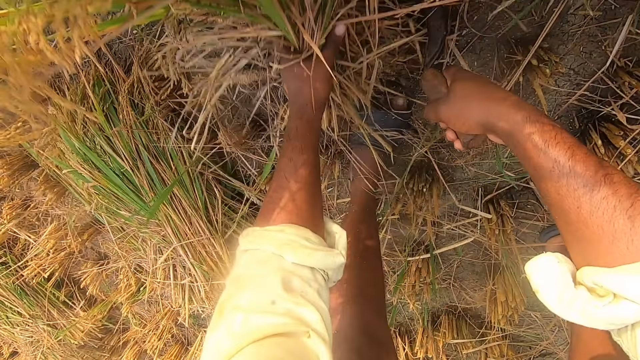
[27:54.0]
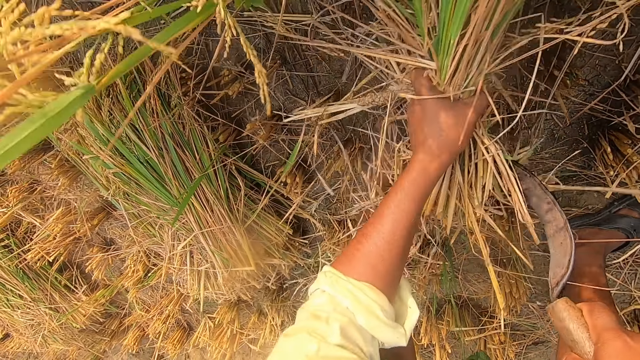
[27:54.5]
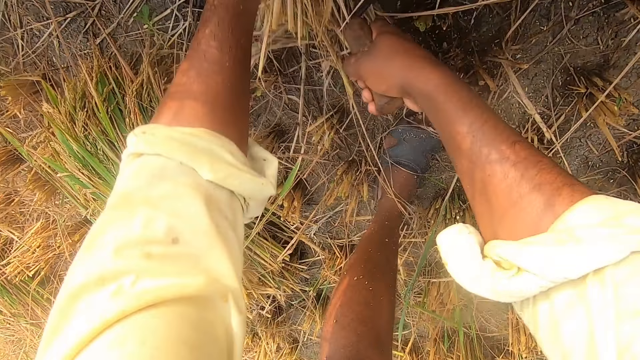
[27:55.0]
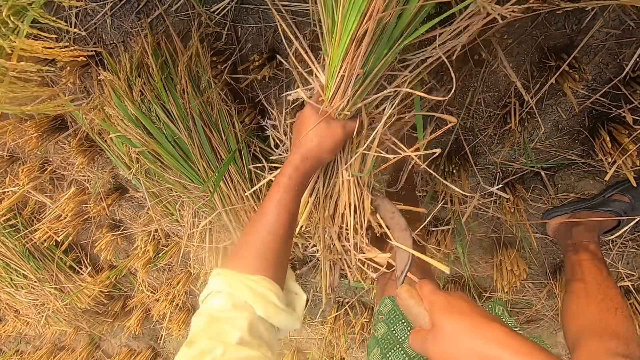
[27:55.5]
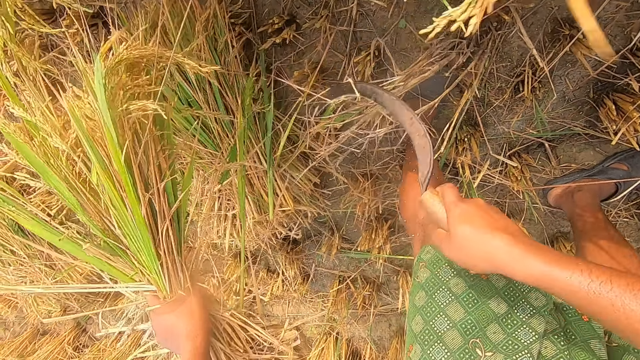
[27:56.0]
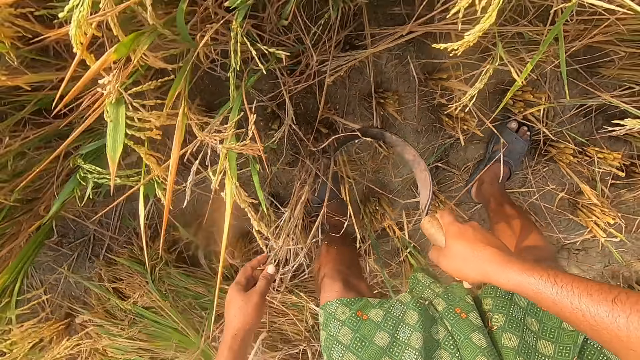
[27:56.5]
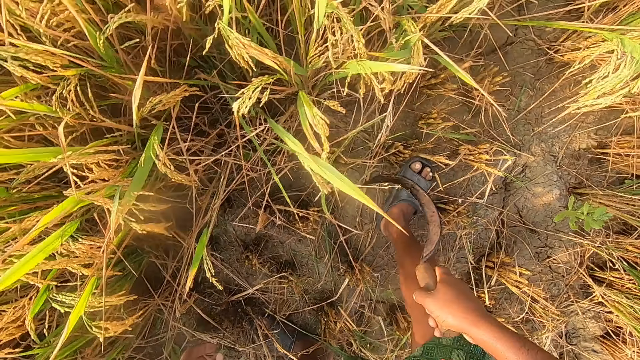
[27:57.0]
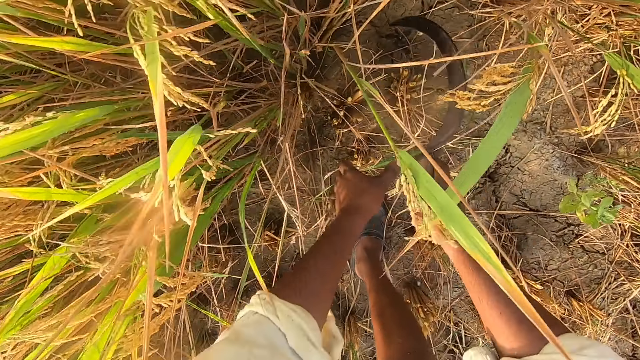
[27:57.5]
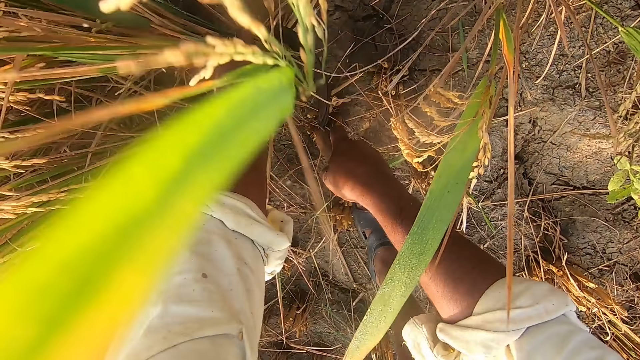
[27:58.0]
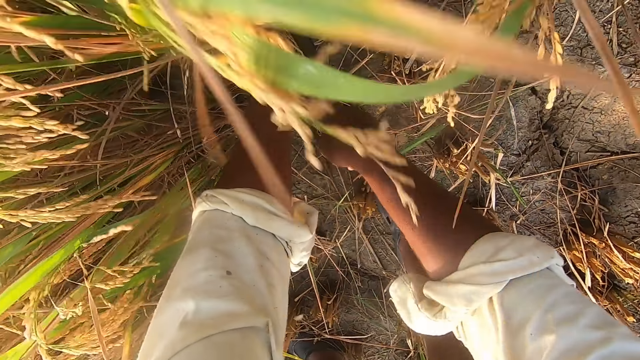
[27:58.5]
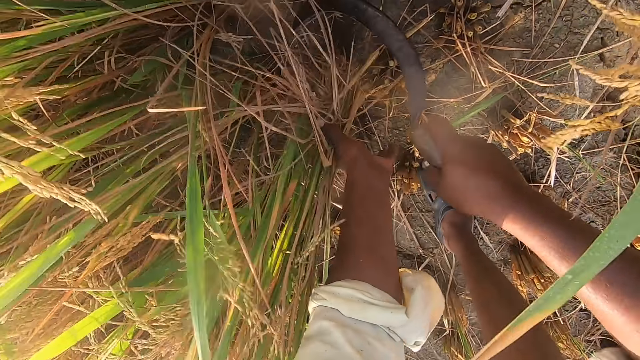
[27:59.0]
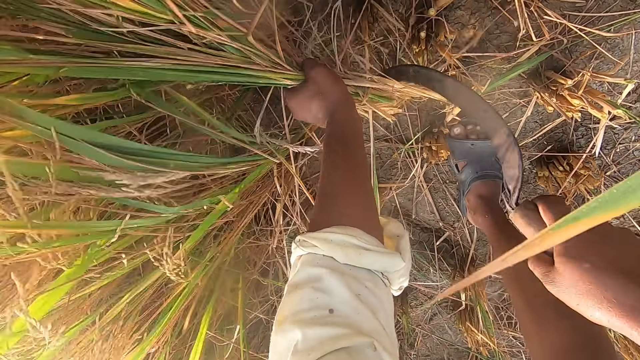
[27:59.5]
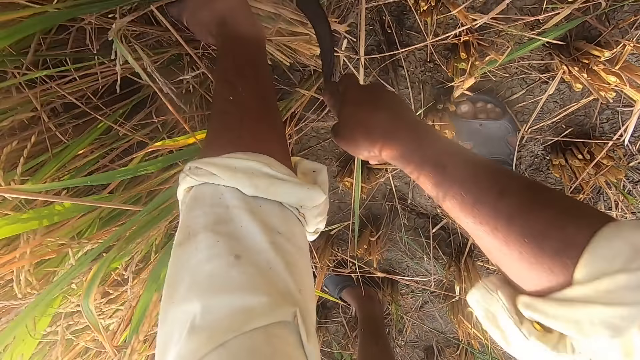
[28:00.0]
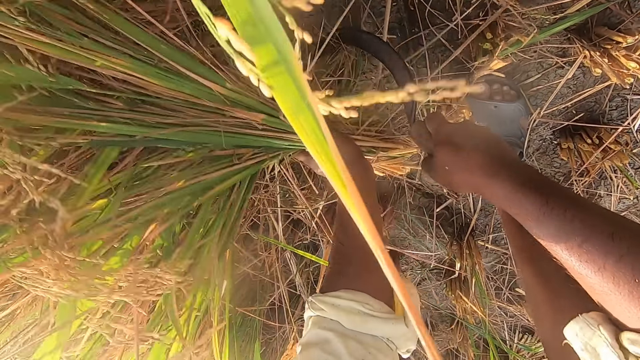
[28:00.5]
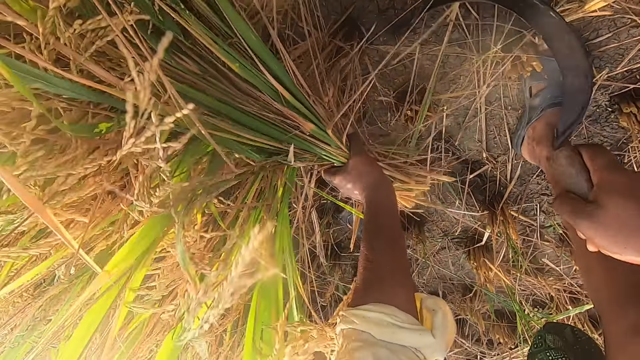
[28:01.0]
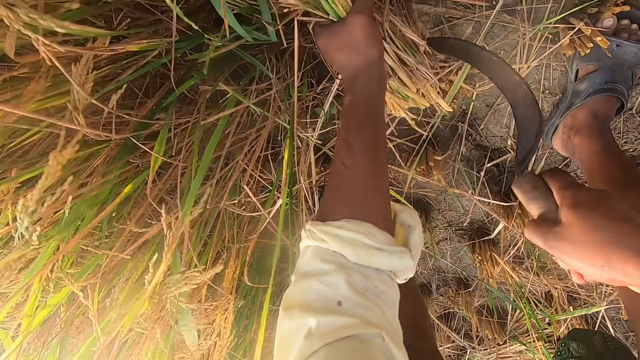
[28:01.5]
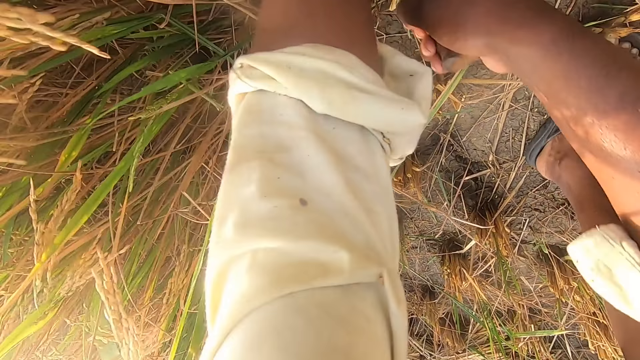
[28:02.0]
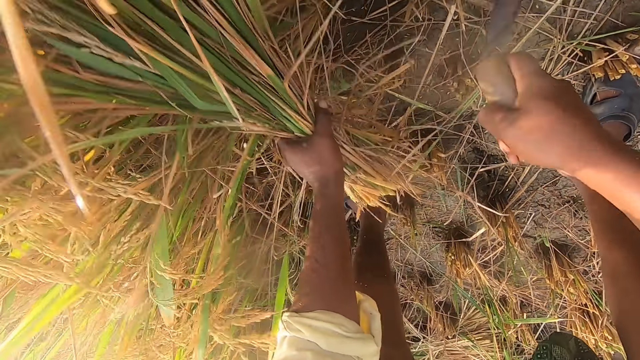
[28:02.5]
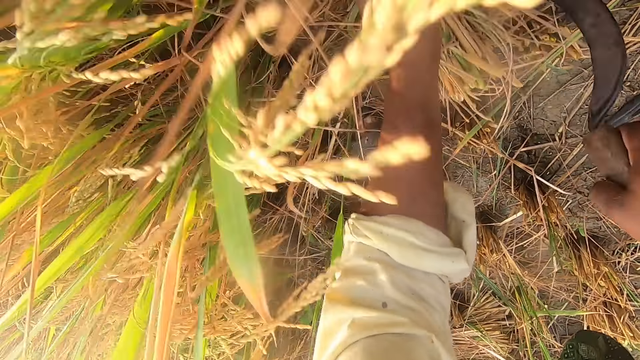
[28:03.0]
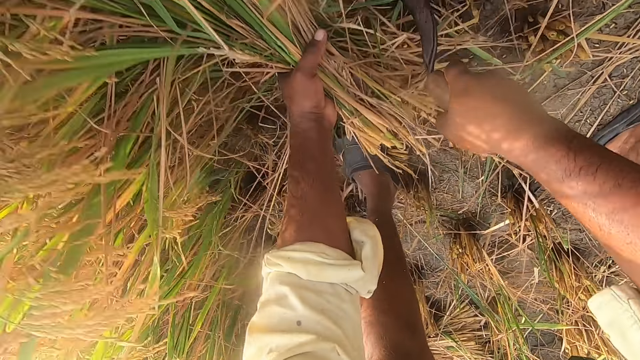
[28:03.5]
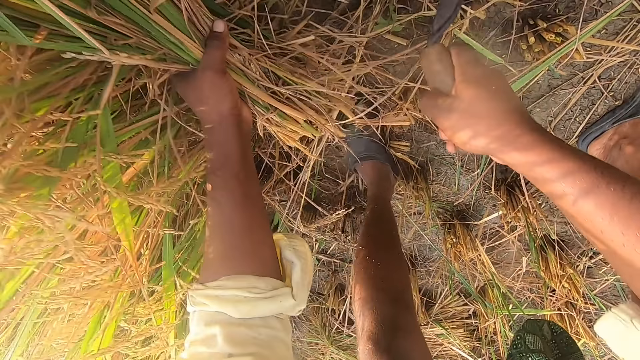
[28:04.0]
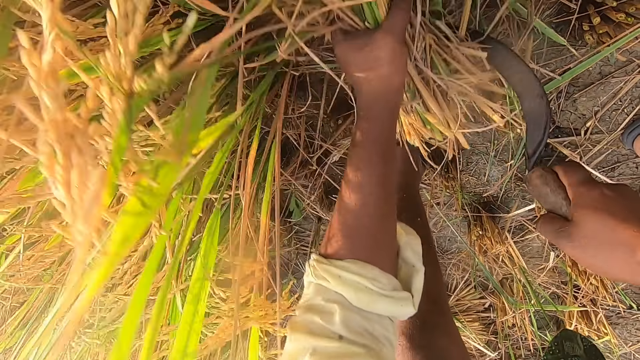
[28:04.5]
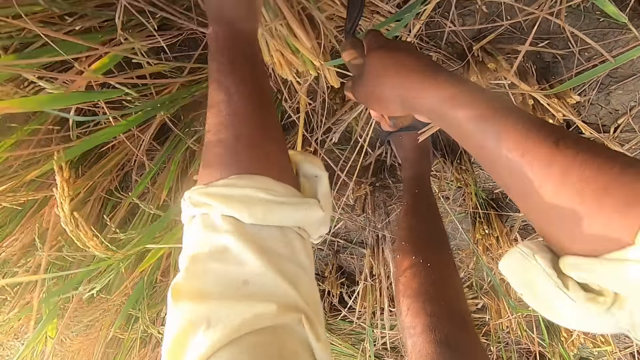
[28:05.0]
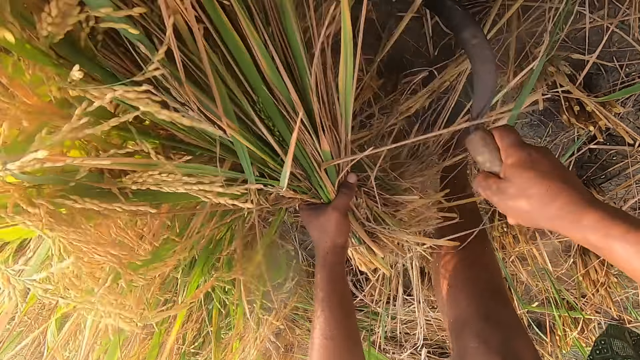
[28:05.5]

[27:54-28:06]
The camera wearer drops the wheat on the floor. They remove the wheat from the ground with a sickle.

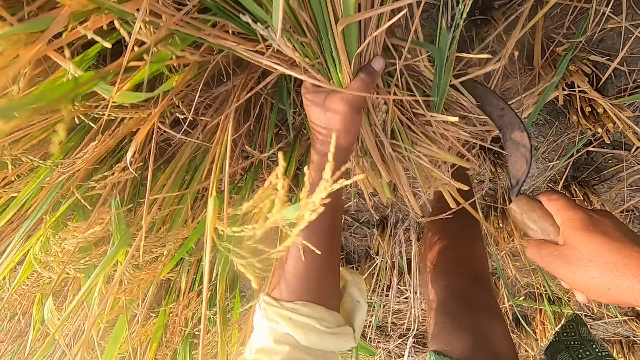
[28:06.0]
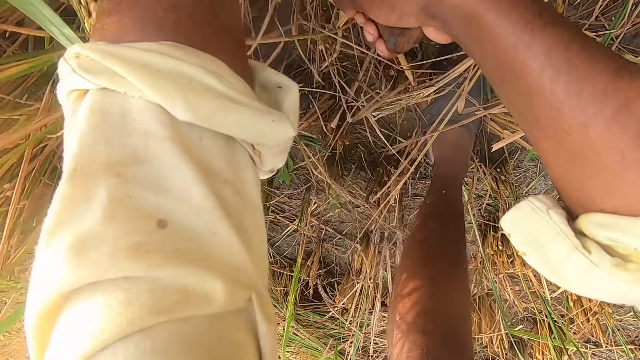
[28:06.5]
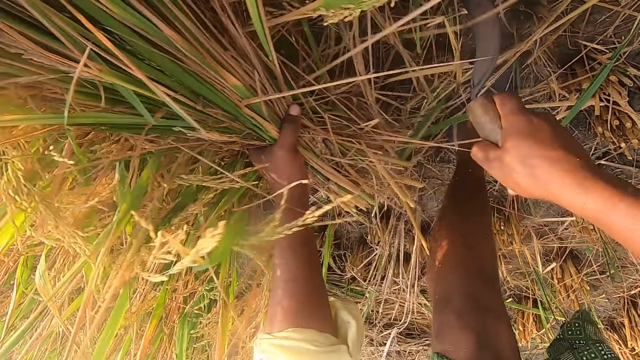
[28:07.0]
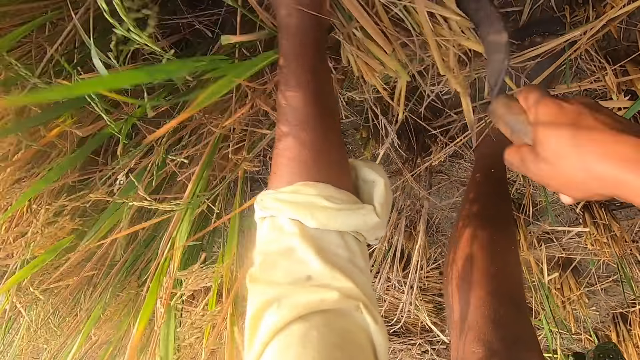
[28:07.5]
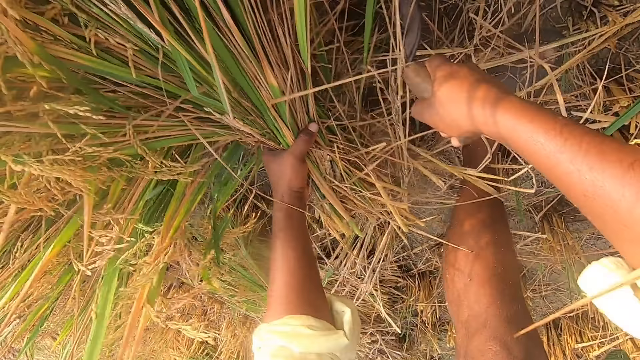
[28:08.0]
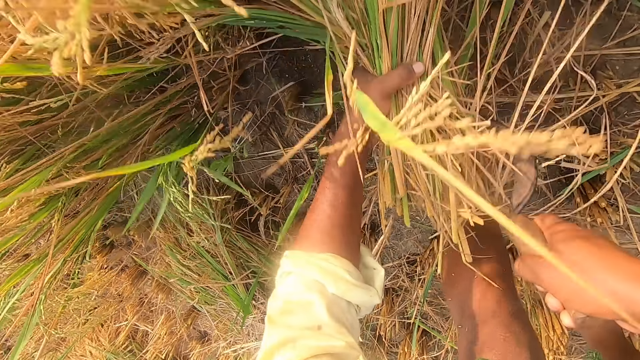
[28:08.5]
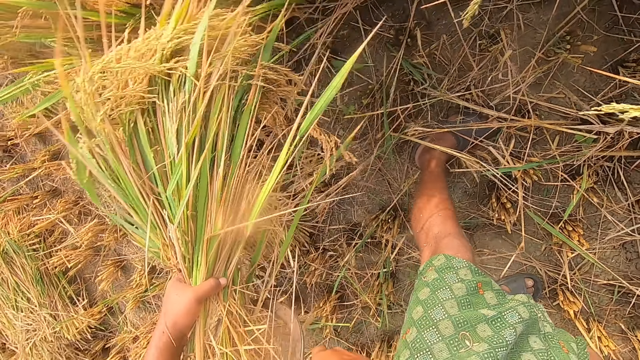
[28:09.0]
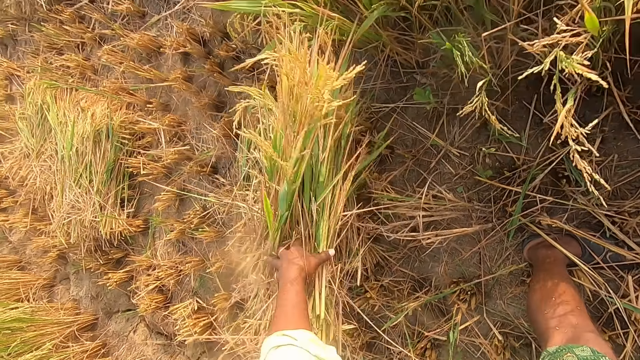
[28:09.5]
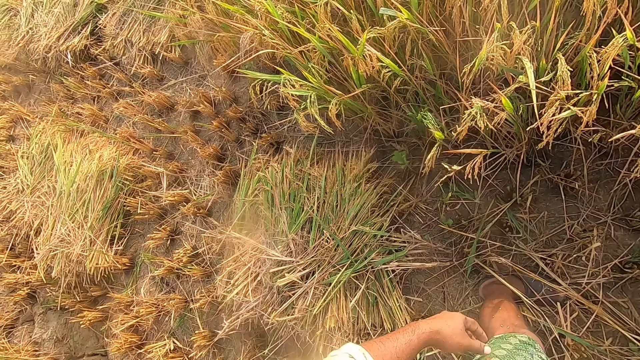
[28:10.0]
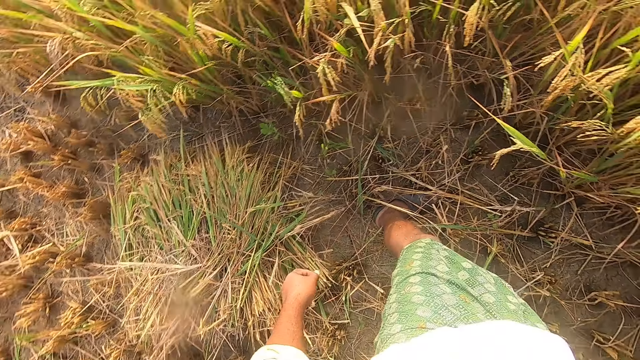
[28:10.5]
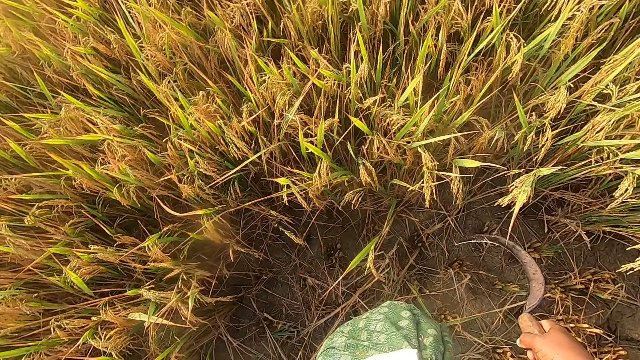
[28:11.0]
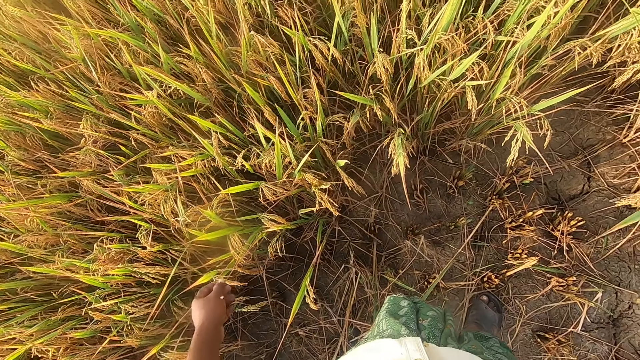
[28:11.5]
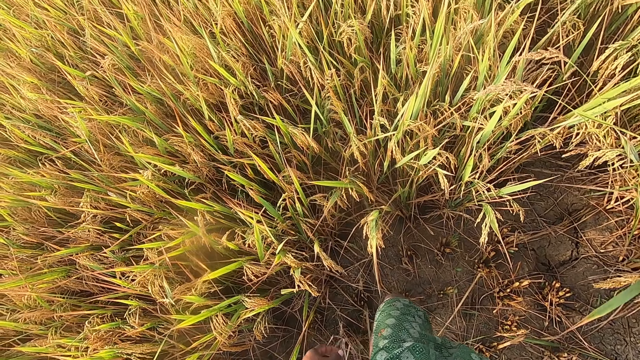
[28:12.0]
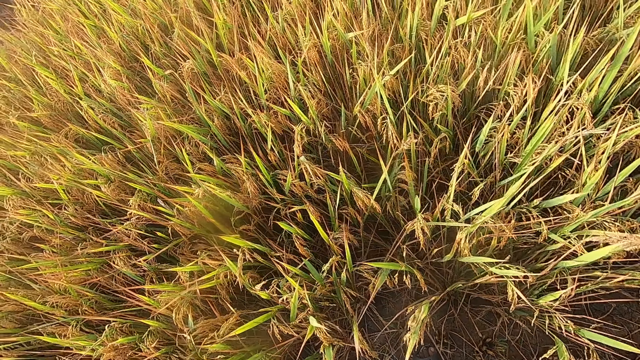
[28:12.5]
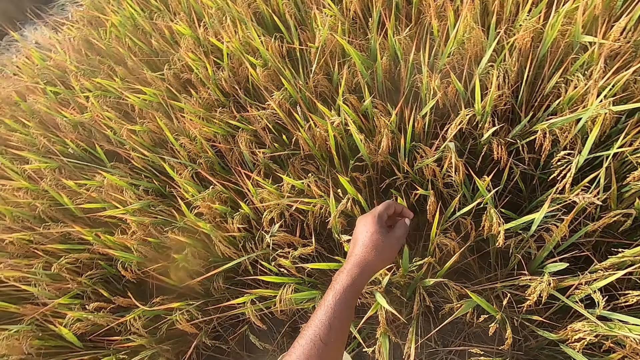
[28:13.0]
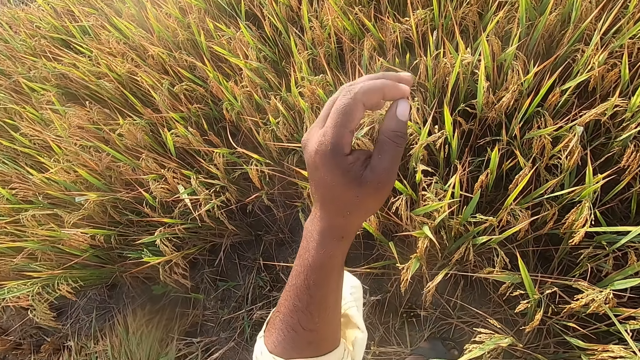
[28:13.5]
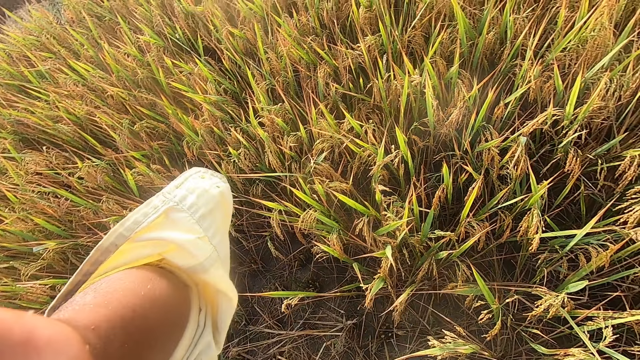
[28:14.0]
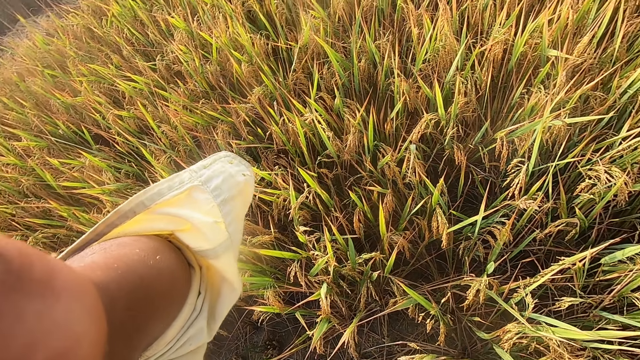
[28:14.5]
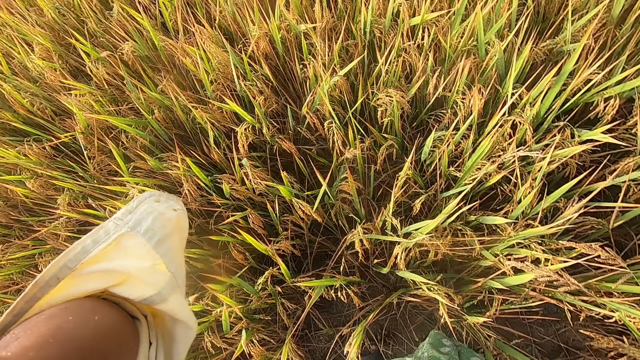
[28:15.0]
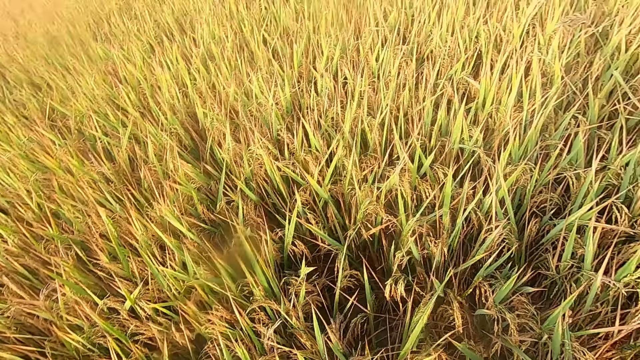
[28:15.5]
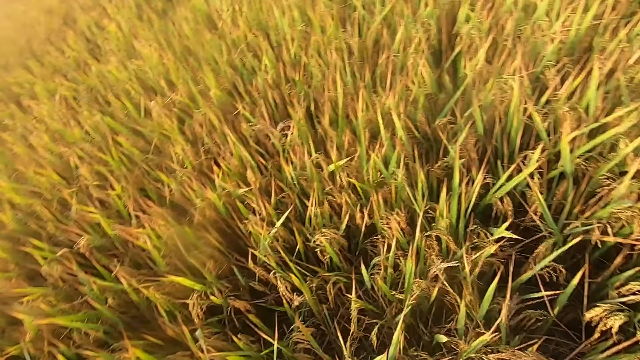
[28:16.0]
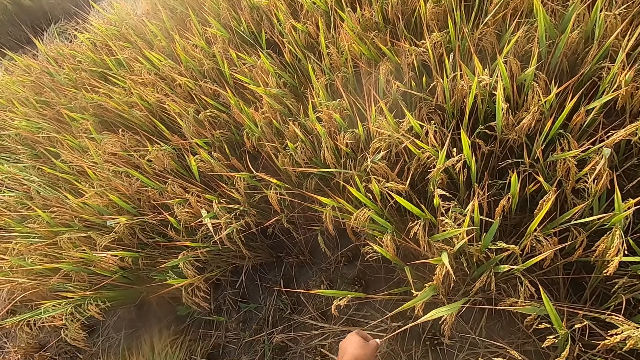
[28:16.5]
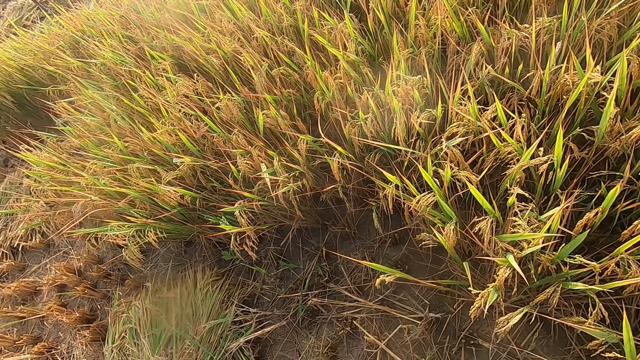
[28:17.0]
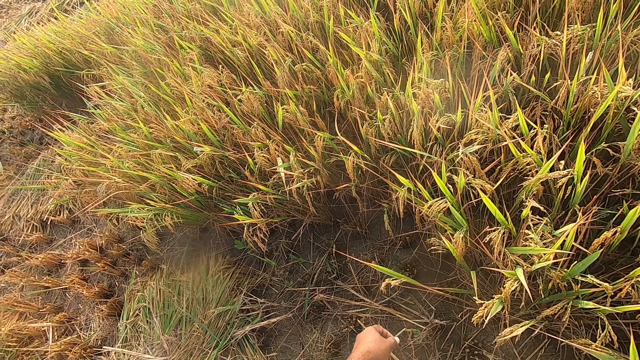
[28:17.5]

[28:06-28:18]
The camera wearer drops the wheat on the floor. They look around. They adjust the camera.
